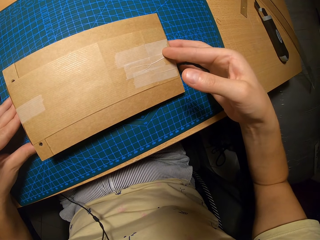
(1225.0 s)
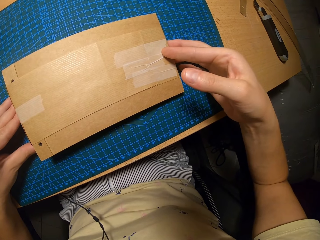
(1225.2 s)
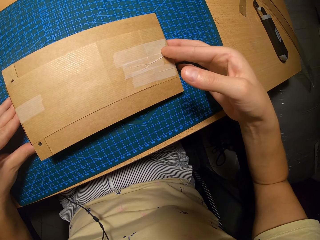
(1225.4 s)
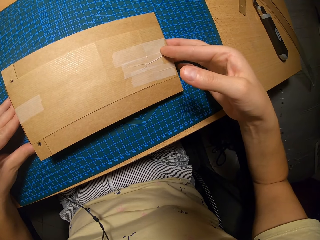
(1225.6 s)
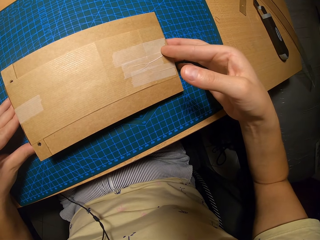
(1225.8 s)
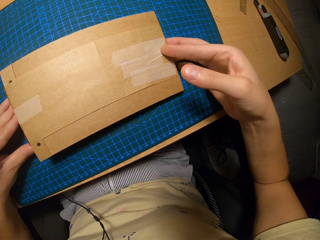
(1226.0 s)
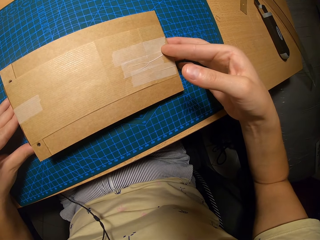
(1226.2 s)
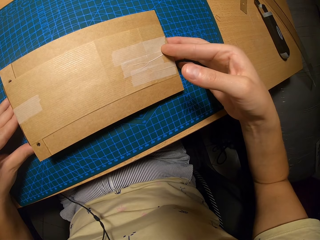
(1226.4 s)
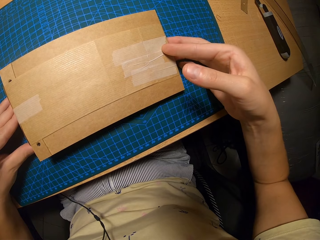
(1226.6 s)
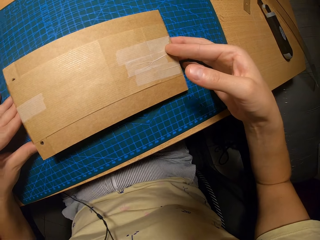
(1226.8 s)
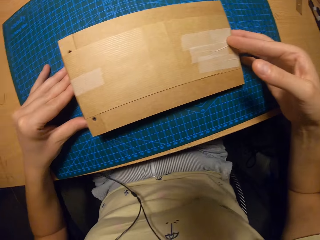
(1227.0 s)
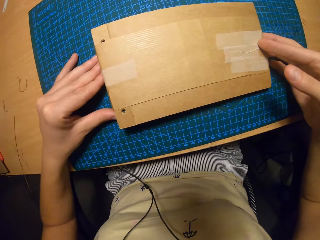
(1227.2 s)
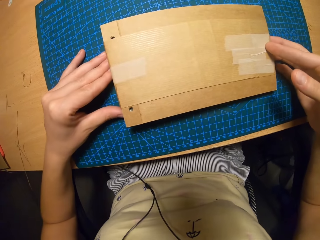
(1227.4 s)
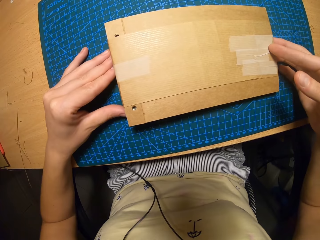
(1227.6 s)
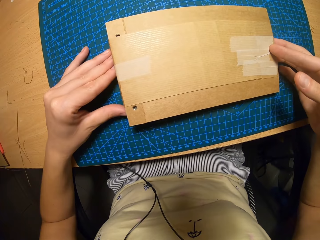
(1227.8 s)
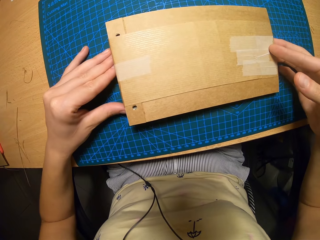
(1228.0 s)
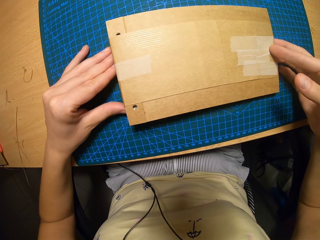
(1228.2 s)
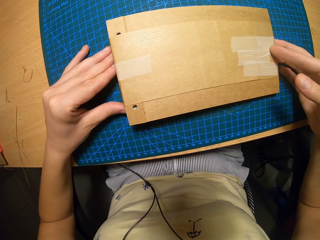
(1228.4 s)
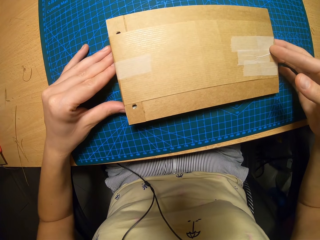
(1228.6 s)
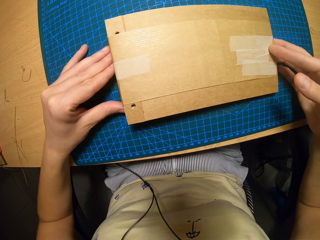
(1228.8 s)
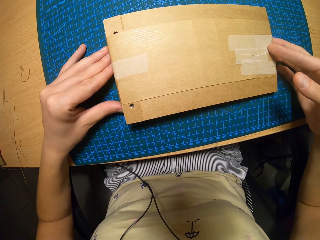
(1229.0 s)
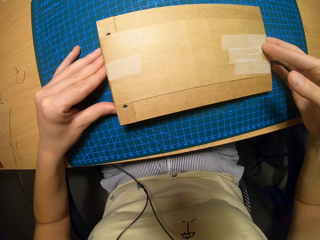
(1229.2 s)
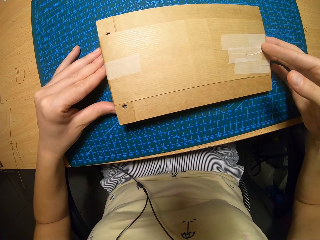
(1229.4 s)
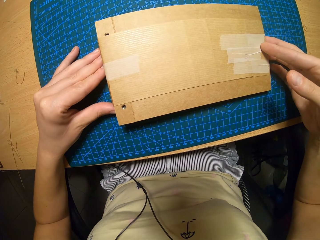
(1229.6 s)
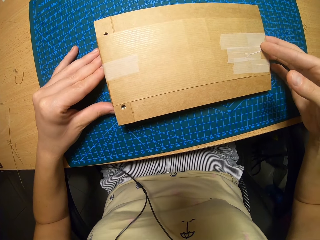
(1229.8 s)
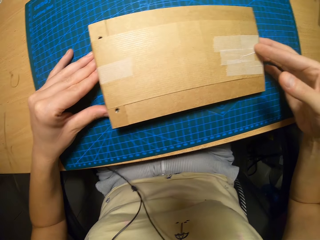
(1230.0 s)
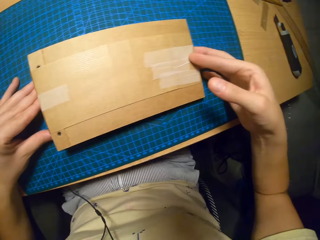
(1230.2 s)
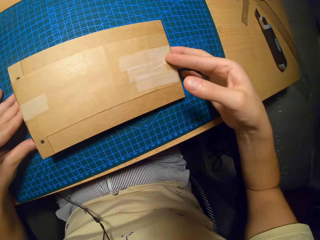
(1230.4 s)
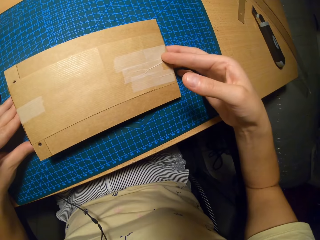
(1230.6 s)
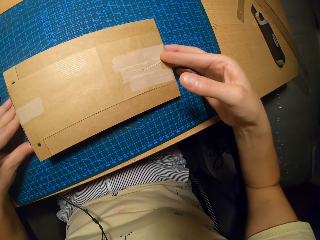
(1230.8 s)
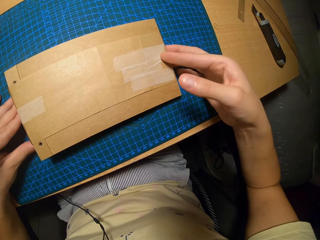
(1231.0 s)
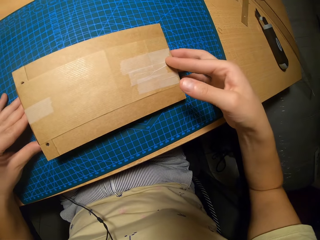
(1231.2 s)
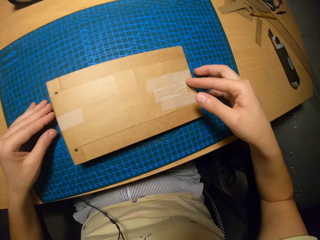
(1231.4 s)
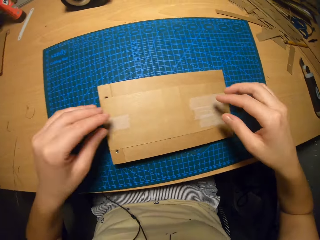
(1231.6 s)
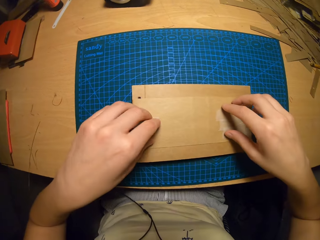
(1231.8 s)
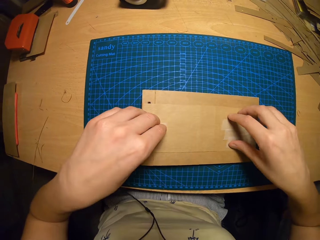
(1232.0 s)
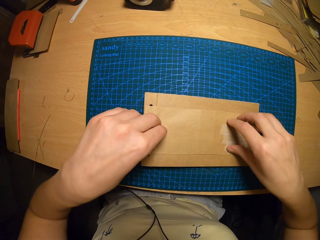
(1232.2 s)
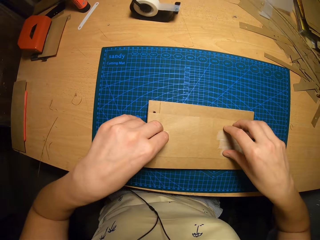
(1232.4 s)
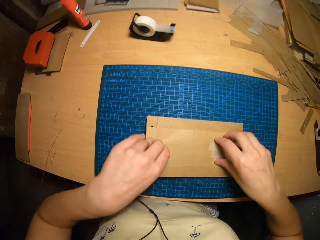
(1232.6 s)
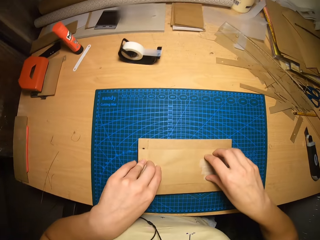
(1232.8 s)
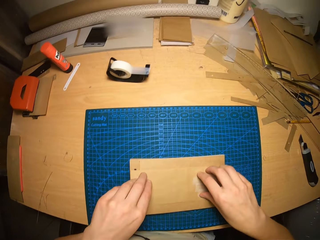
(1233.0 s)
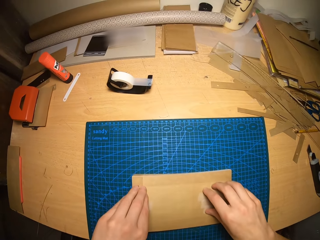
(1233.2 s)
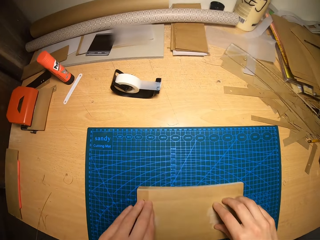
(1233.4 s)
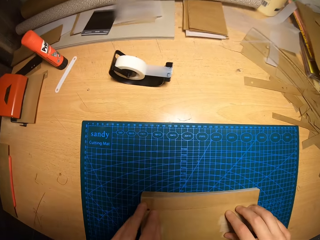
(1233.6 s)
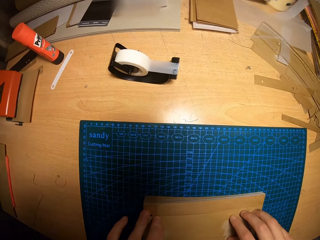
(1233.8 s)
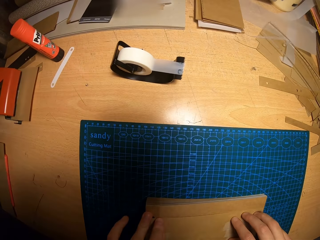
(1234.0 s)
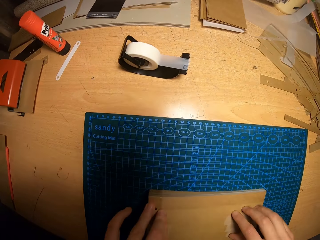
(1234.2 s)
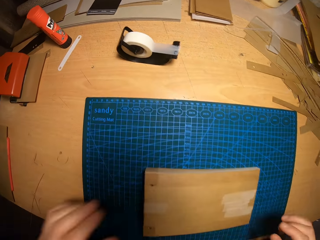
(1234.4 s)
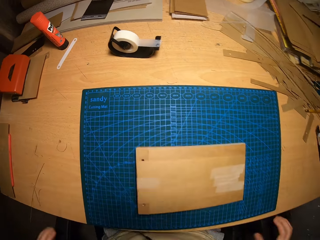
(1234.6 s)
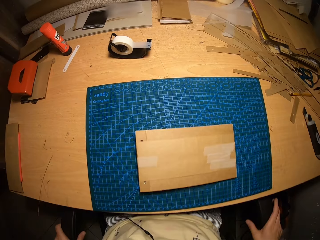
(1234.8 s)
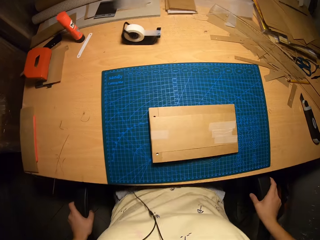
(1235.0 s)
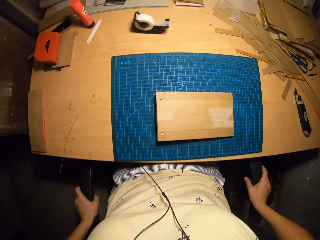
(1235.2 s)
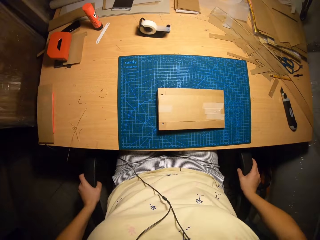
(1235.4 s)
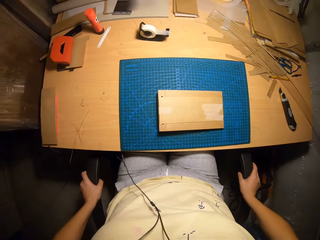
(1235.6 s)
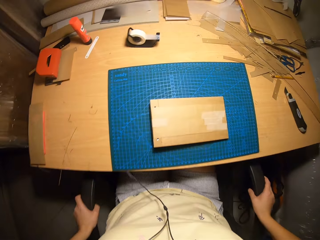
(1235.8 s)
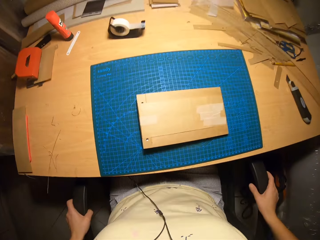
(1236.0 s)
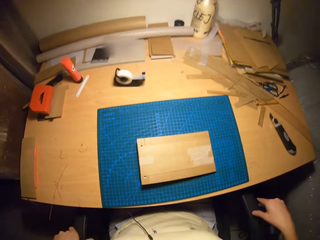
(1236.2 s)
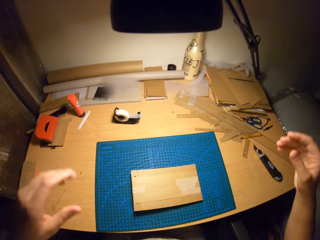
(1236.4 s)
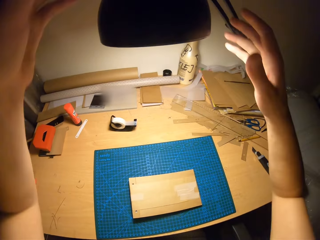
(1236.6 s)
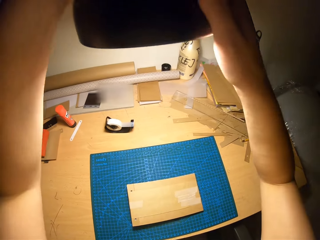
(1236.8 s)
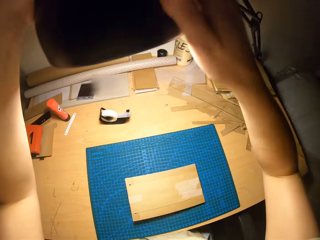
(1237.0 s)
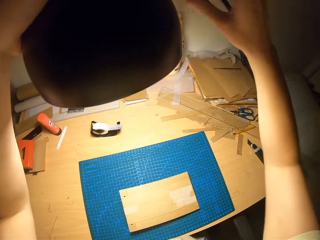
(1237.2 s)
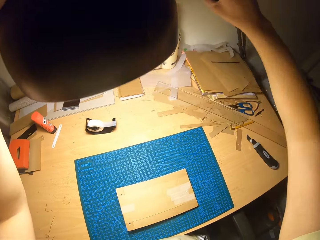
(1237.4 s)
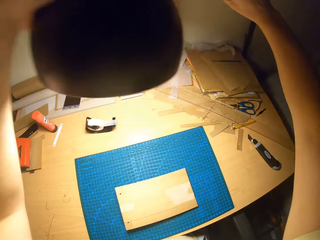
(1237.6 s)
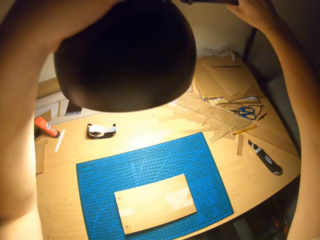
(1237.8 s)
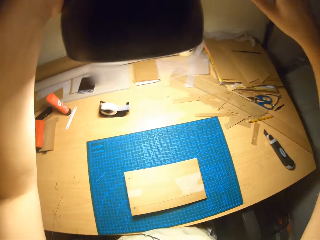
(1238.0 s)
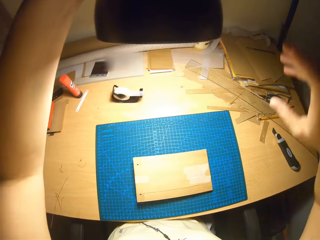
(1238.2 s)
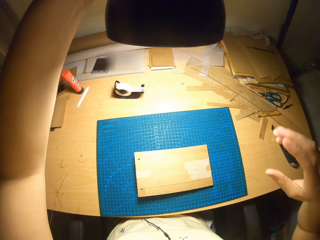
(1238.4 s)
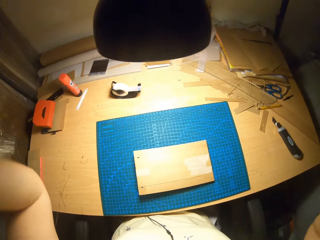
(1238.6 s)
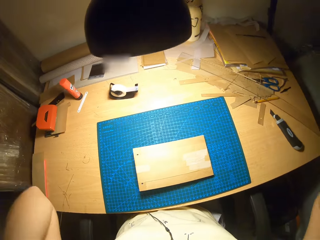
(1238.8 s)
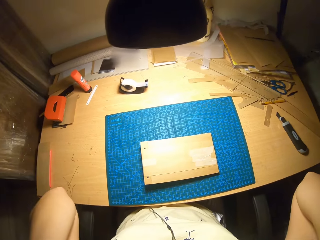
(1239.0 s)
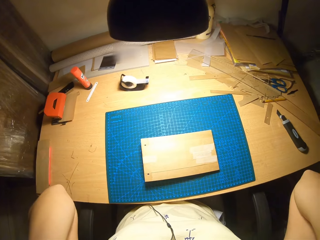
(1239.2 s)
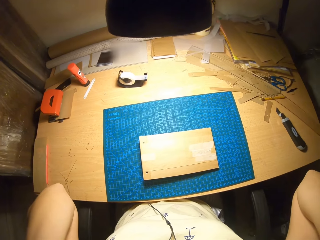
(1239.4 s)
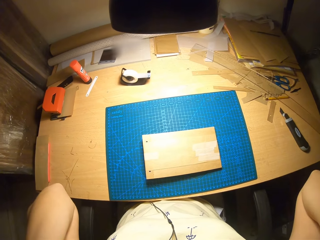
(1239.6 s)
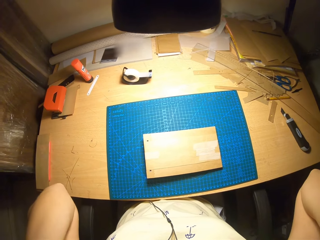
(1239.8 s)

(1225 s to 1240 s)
The camera wearer presses the tape. She touches a part of the cardboard craft with both hands. She removes both hands from the envelopes. She holds the chair arms. She adjusts her seat with both hands. She adjusts an overhead lamp with both hands.

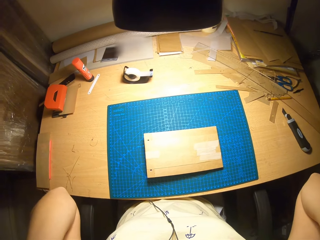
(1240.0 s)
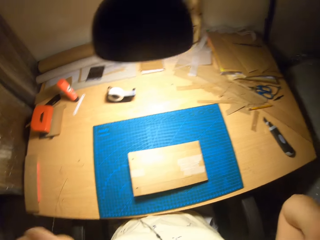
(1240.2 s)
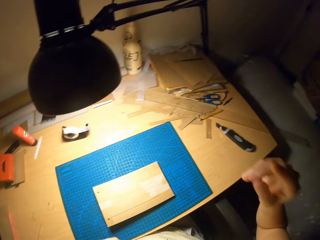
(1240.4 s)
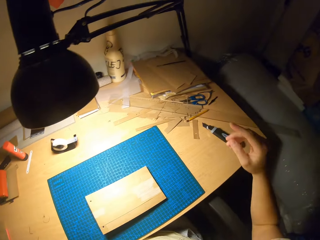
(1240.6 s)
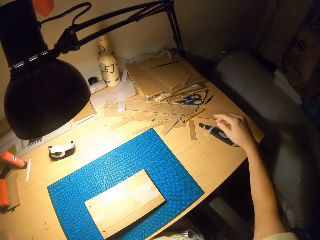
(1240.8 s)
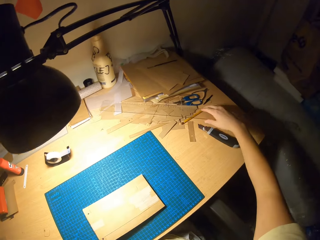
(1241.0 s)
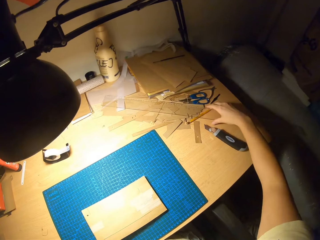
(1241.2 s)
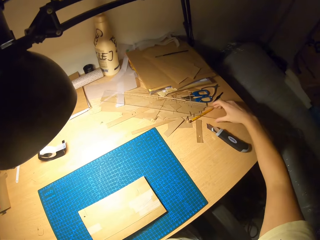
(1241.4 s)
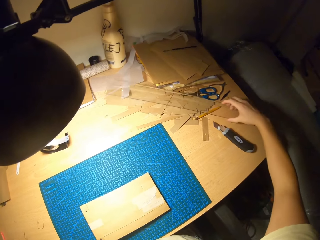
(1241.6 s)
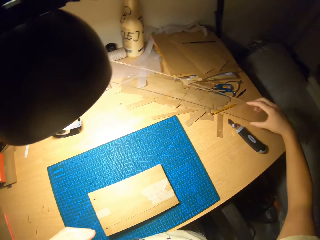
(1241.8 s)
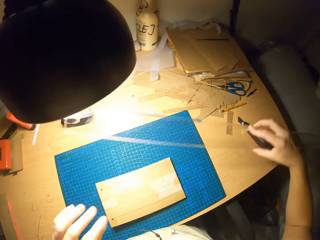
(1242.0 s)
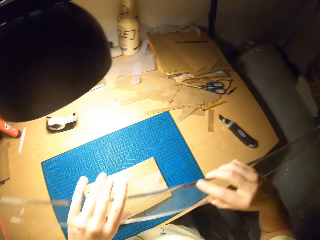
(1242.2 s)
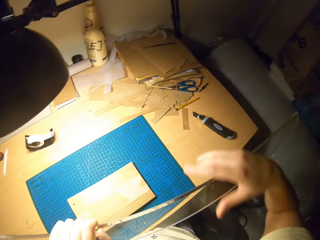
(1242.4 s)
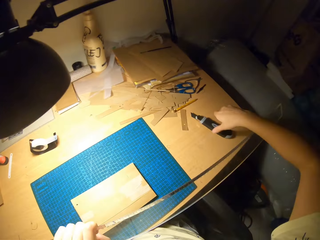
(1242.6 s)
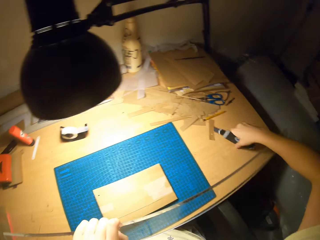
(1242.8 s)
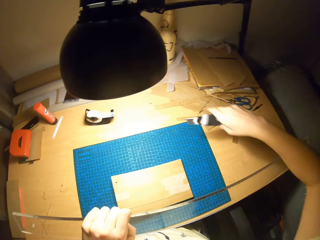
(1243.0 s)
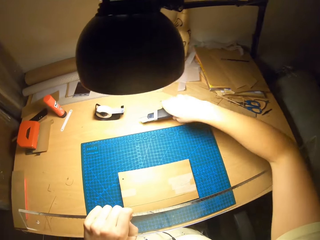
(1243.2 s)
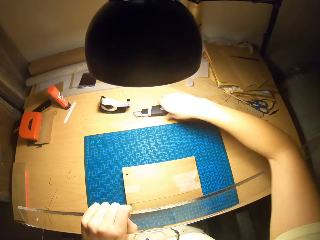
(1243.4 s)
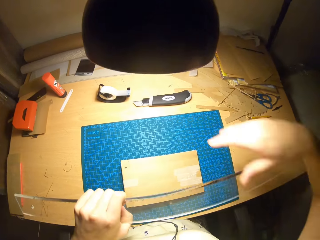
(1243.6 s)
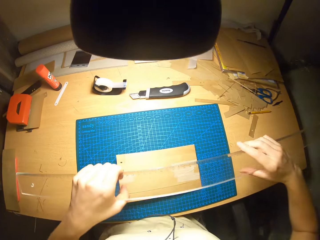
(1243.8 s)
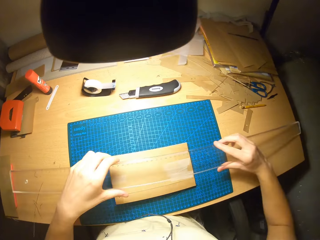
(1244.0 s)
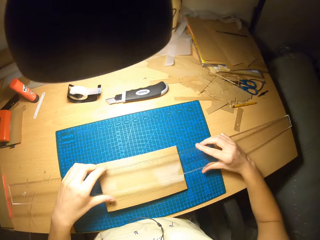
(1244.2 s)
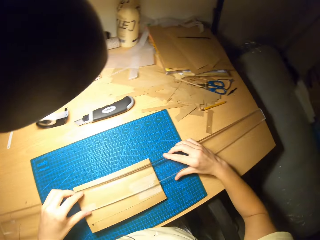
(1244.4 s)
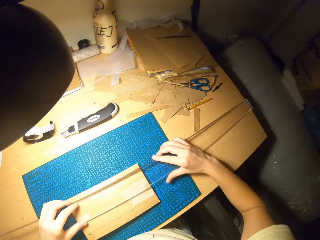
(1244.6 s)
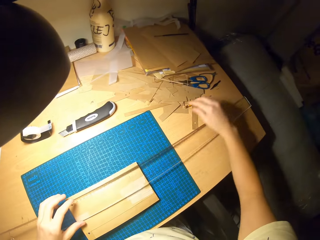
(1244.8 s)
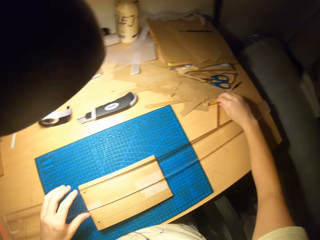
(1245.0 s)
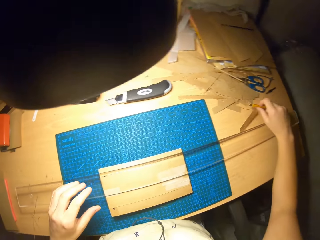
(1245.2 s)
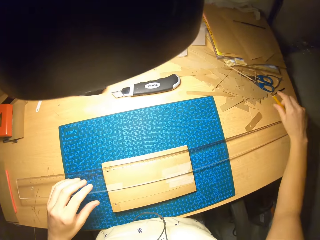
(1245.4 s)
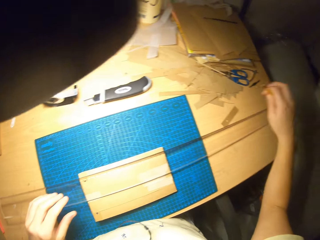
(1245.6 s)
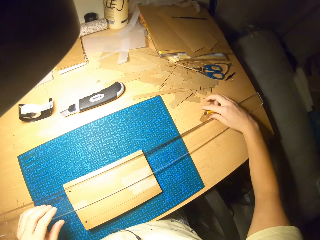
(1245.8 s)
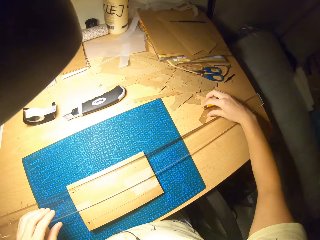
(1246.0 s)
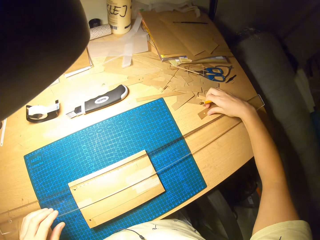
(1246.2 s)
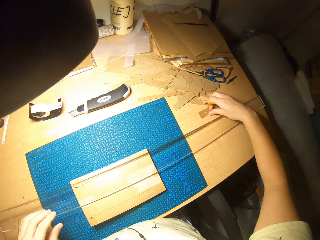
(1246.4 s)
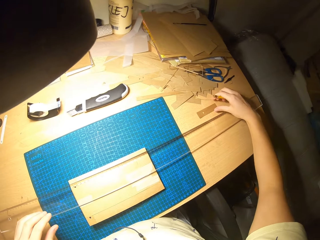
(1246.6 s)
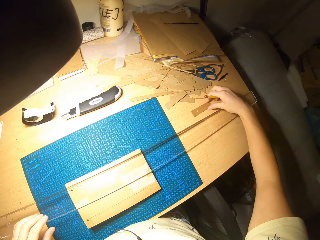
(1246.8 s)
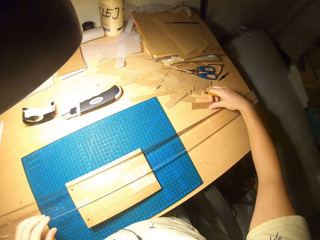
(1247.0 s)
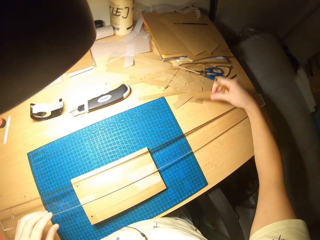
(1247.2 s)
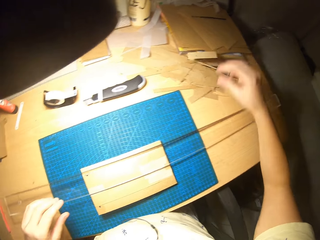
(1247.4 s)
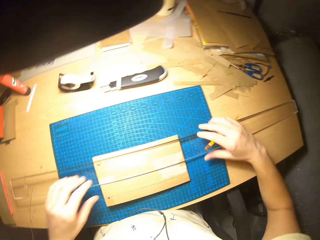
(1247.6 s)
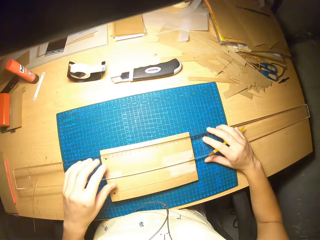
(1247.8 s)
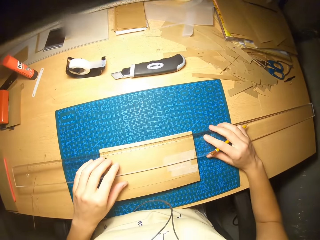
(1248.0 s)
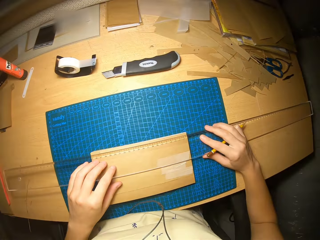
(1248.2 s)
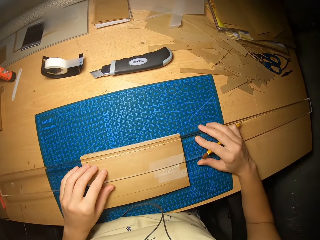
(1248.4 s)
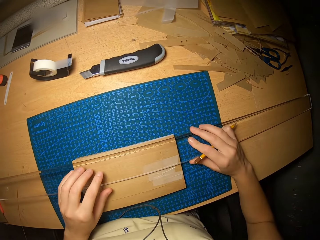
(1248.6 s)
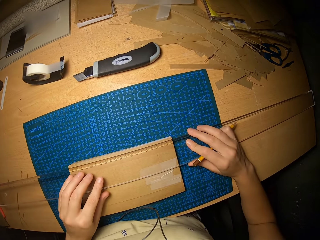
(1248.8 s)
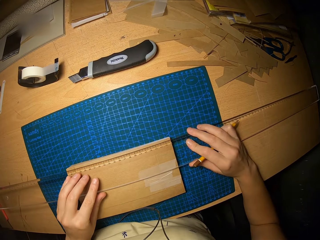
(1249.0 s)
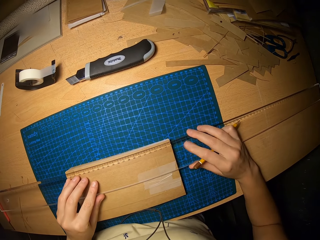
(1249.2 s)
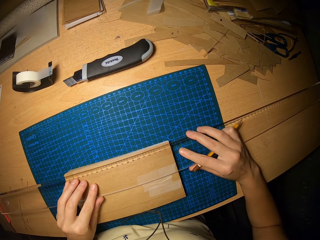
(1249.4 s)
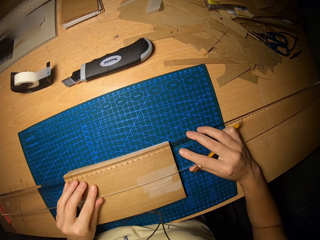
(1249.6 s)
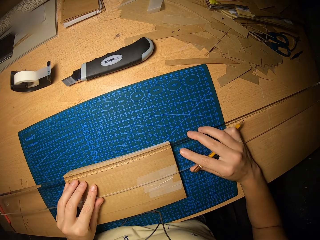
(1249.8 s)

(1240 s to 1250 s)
The camera wearer picks up a ruler from the table with her right hand. She holds the ruler with both hands. She picks up a pen knife. She repositions a paper cutter with her right hand. She puts the pen knife down. She places the ruler on the cardboard craft or envelopes with both hands. She picks up a pencil from the table with her right hand. She repositions a cardboard piece with her right hand. She holds the ruler with both hands. She adjusts the ruler on the cardboard craft with both hands. She aligns the ruler with the envelopes.
